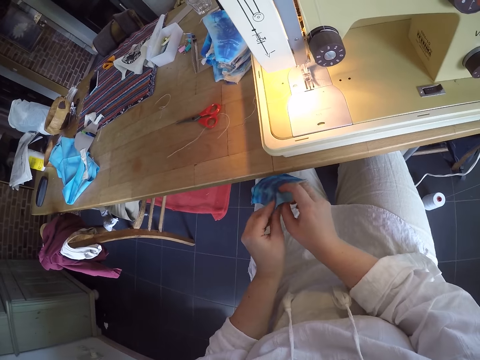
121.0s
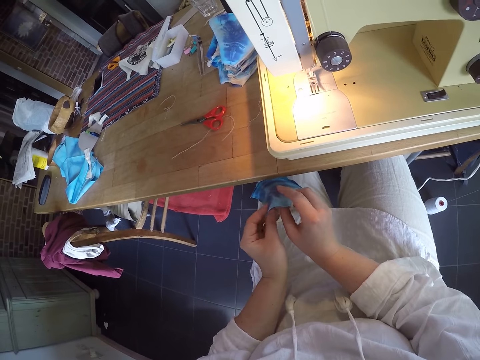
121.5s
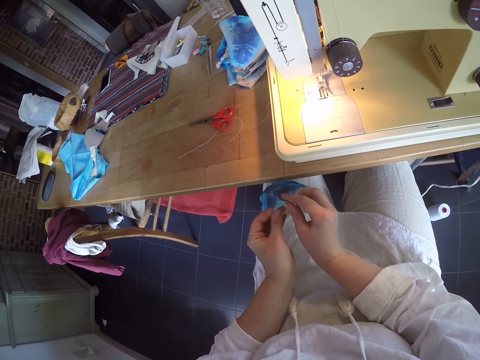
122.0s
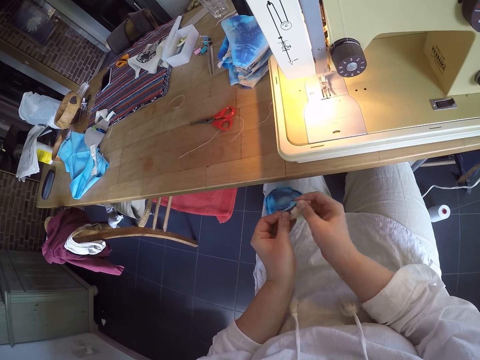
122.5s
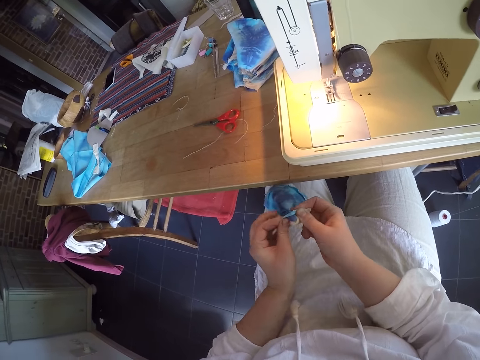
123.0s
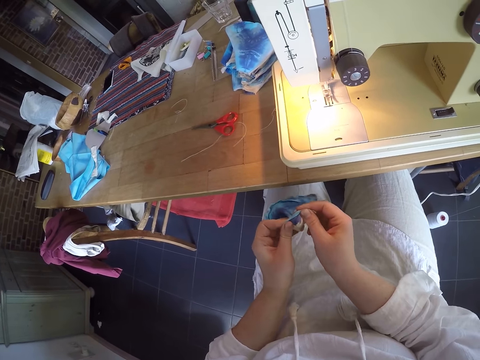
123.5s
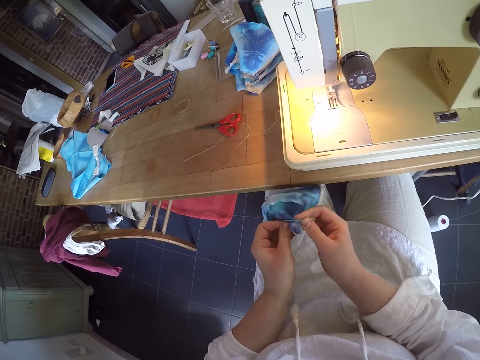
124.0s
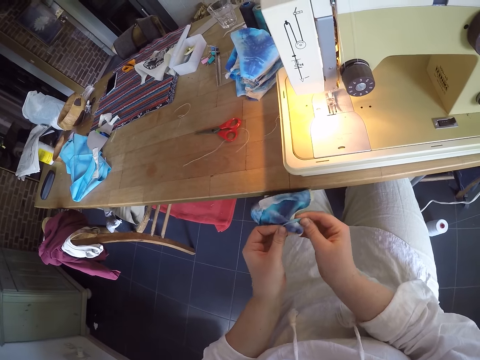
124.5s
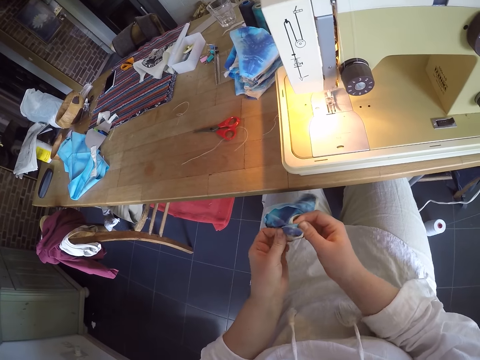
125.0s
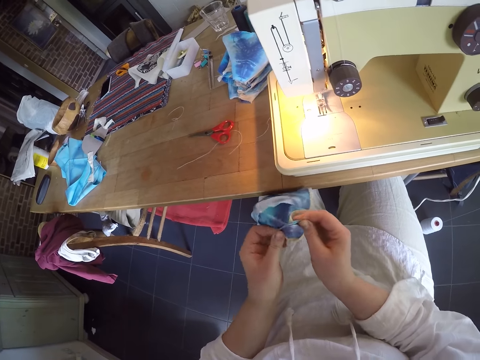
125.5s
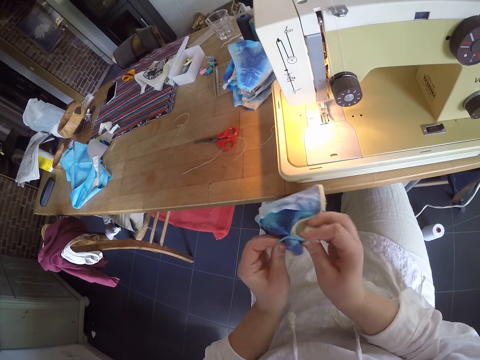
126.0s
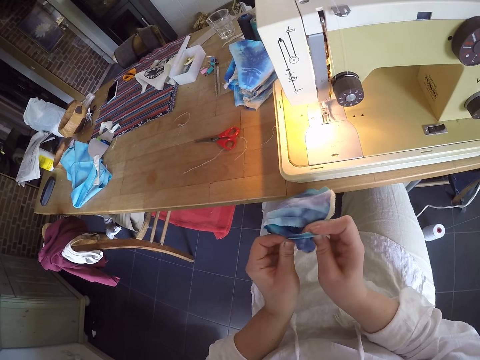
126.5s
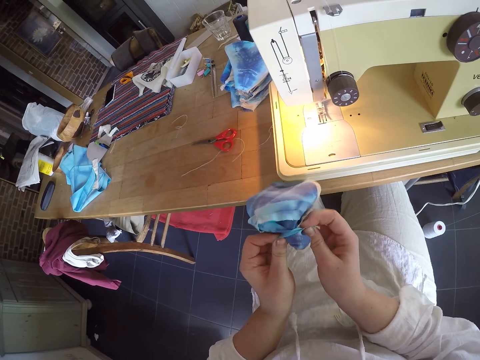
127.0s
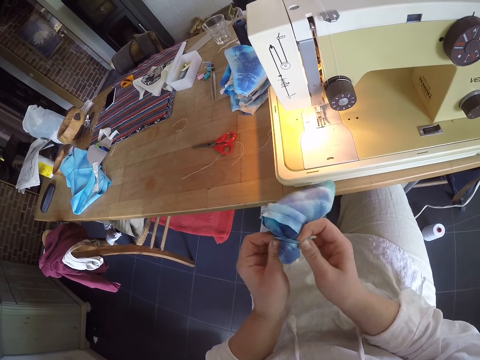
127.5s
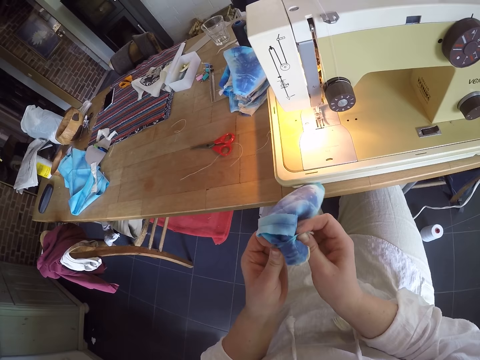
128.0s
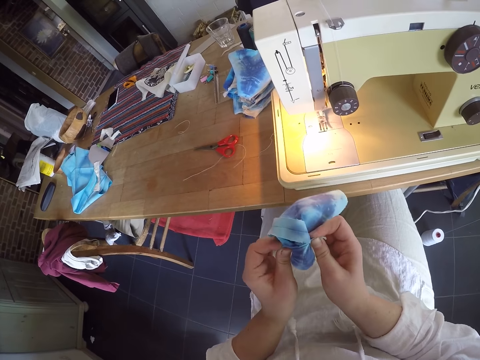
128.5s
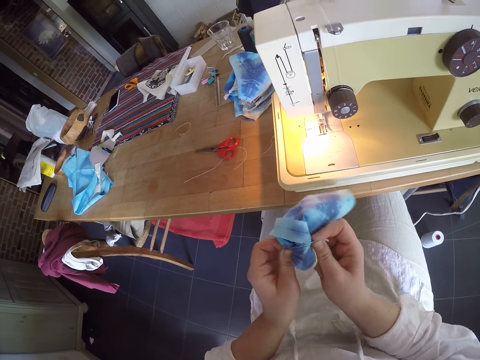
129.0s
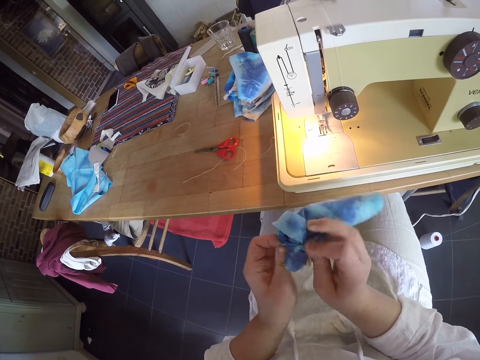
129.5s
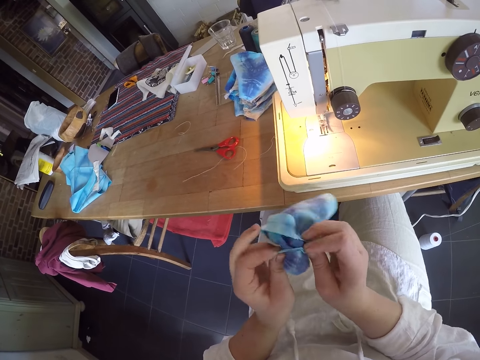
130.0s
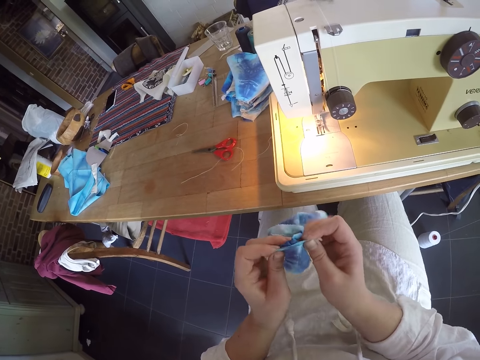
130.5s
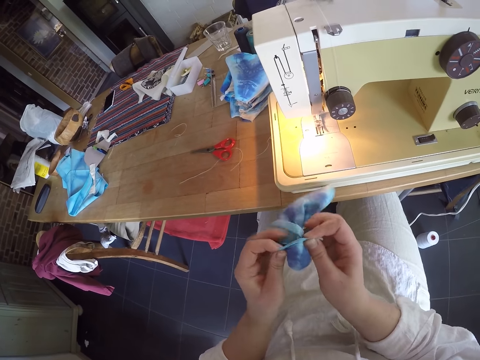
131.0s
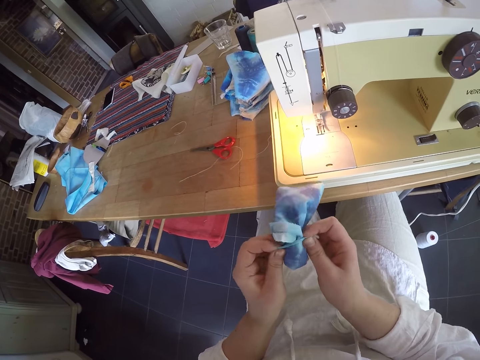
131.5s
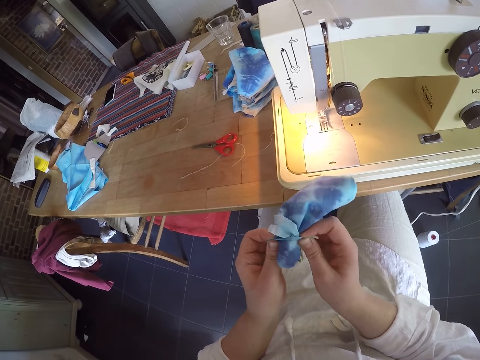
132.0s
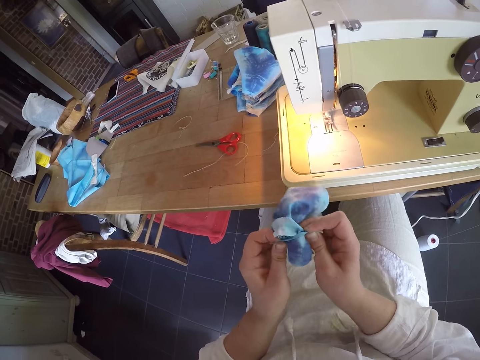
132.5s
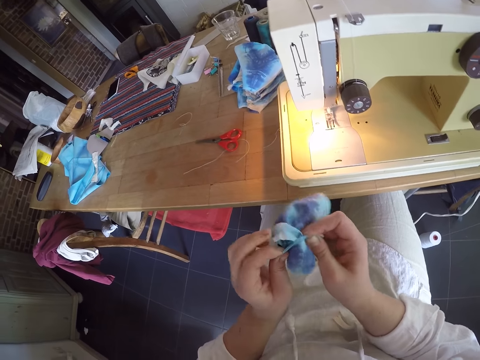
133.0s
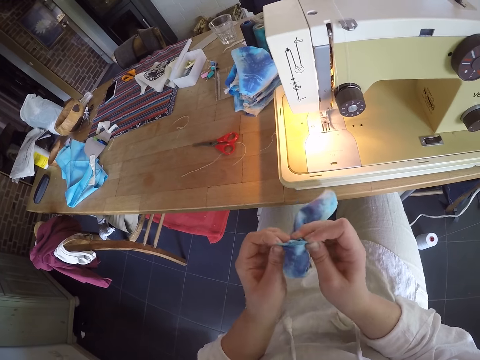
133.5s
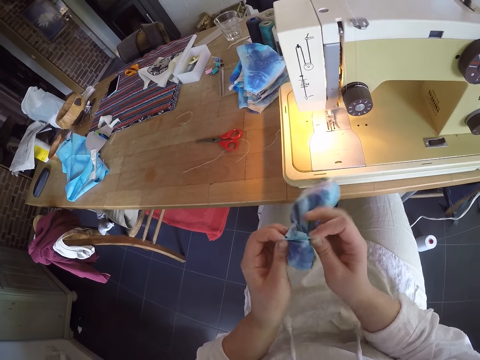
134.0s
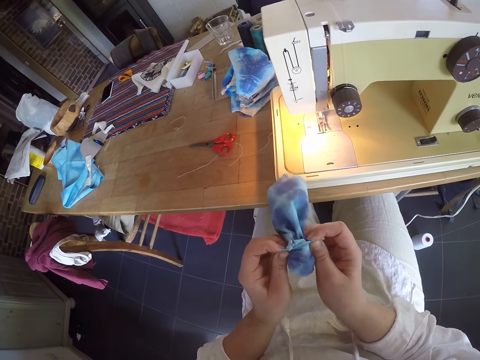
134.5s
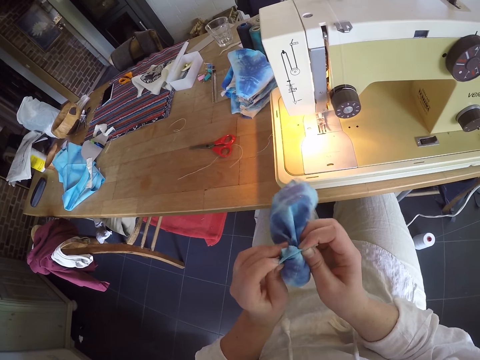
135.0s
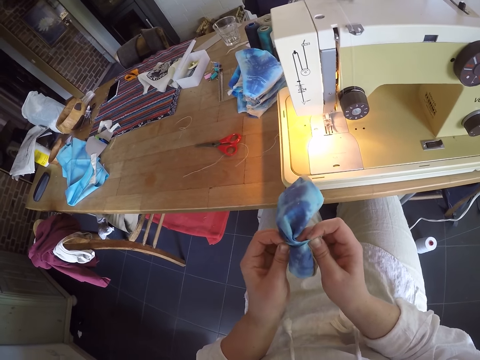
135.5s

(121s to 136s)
The camera wearer opens up the cloth with her hand.

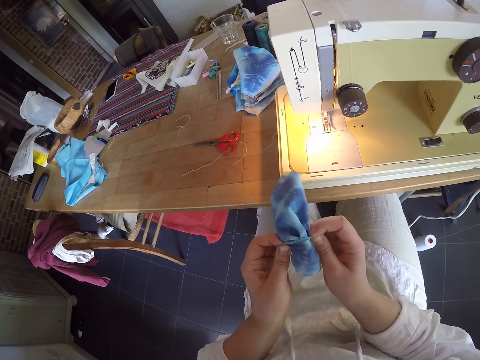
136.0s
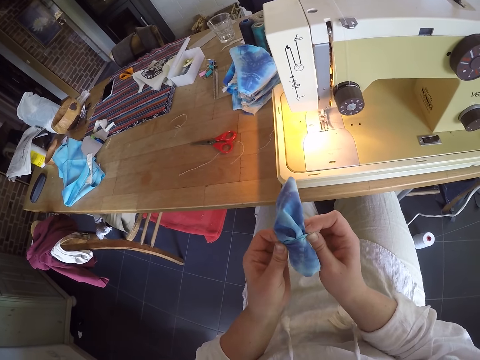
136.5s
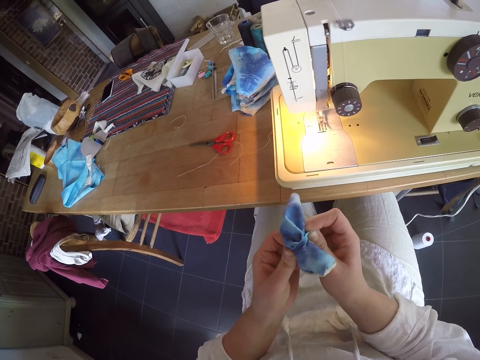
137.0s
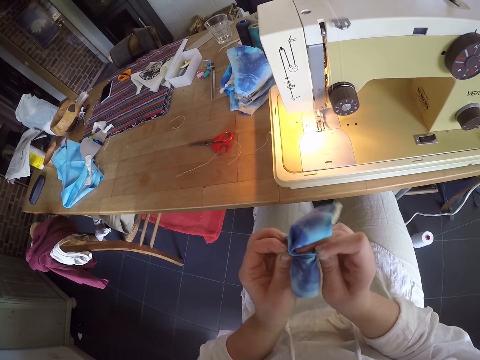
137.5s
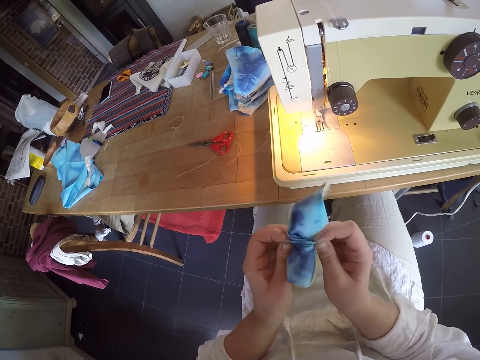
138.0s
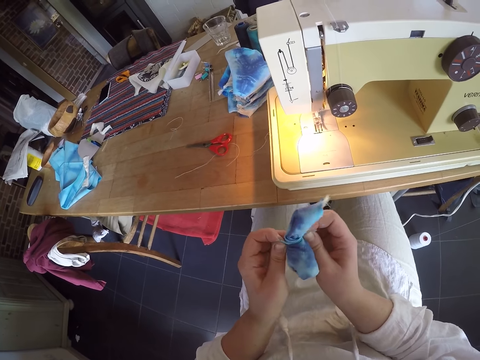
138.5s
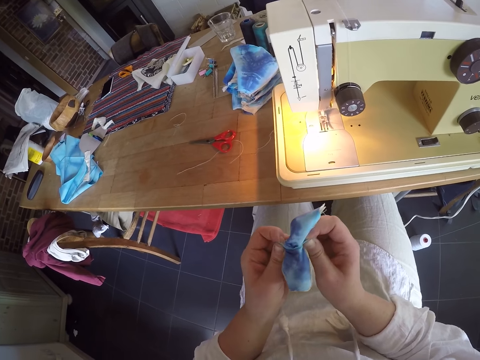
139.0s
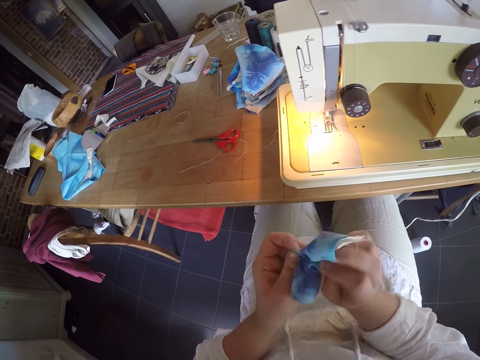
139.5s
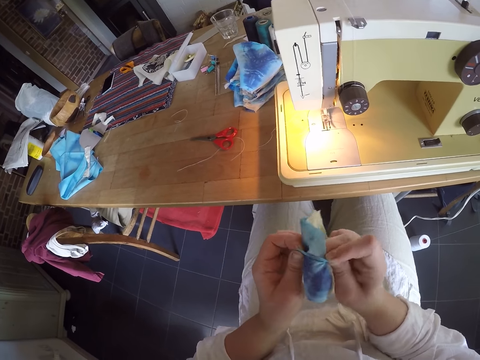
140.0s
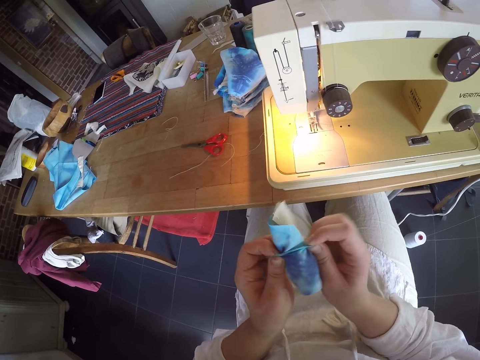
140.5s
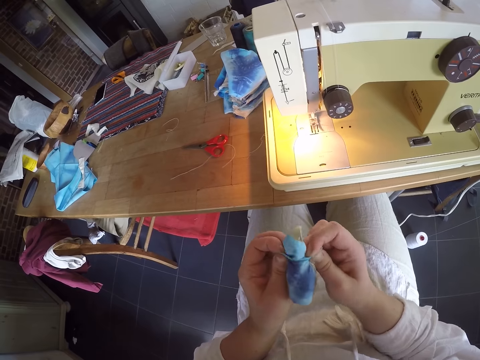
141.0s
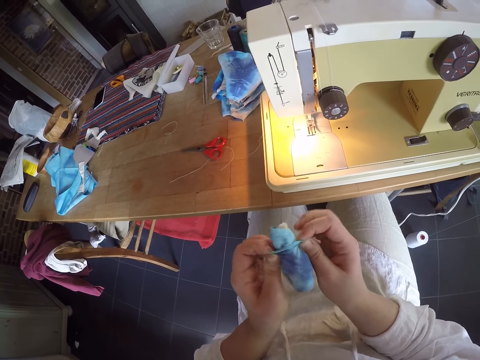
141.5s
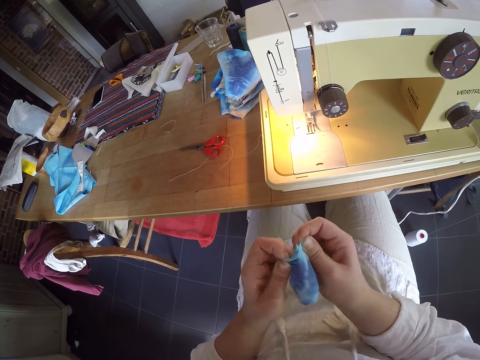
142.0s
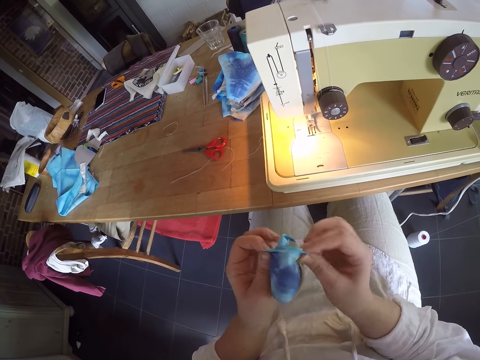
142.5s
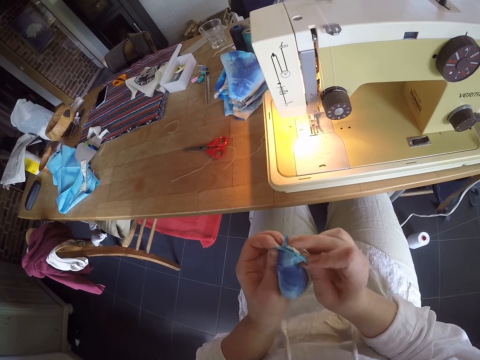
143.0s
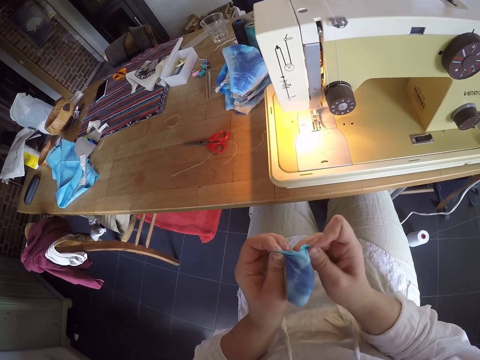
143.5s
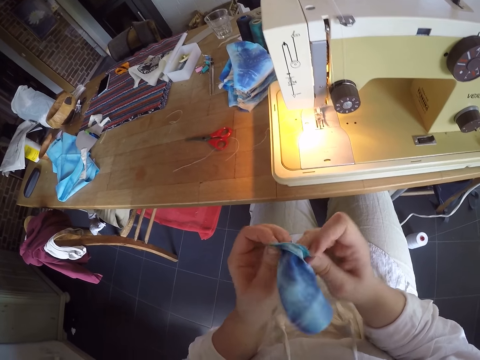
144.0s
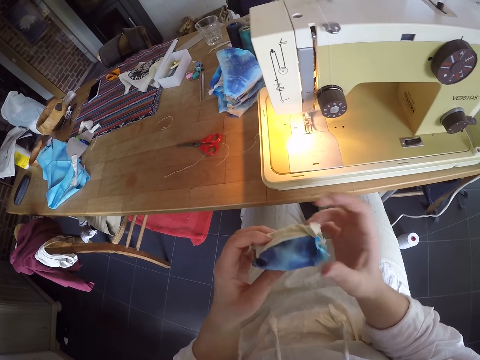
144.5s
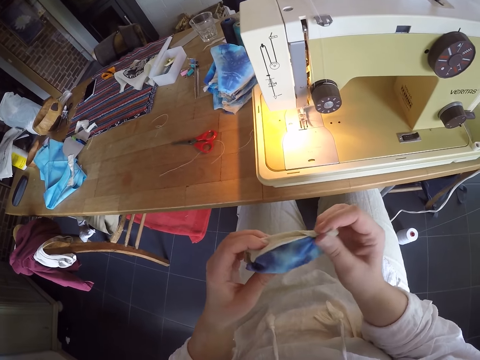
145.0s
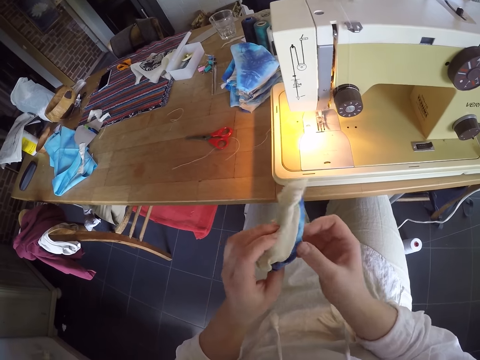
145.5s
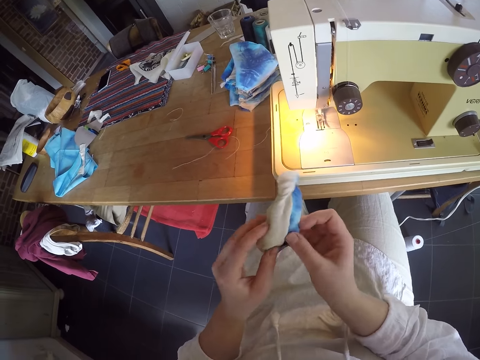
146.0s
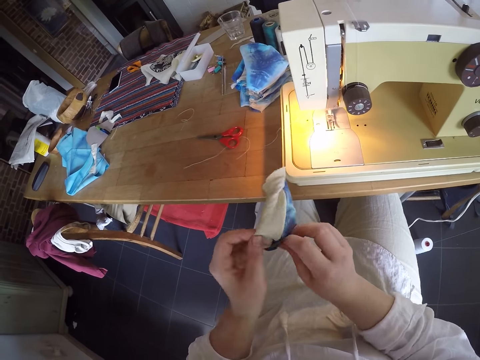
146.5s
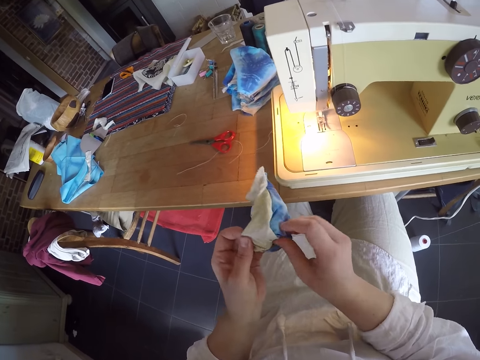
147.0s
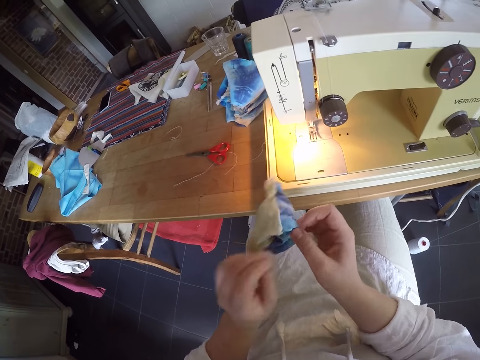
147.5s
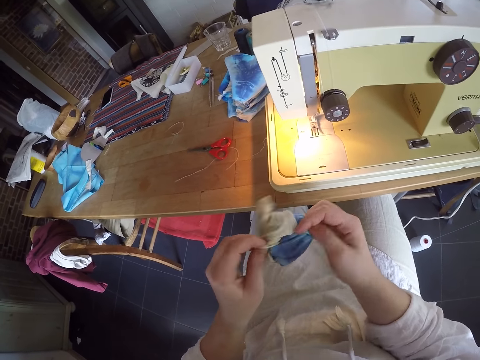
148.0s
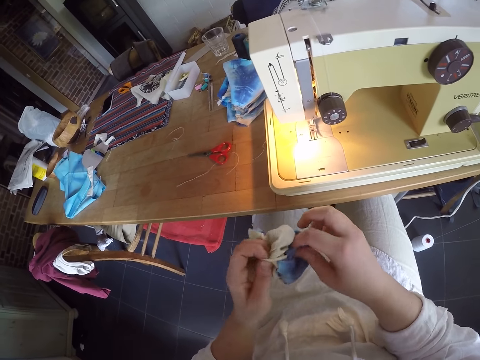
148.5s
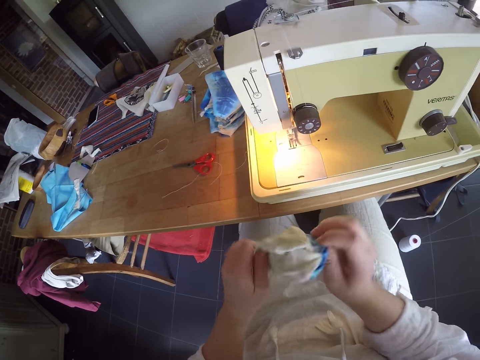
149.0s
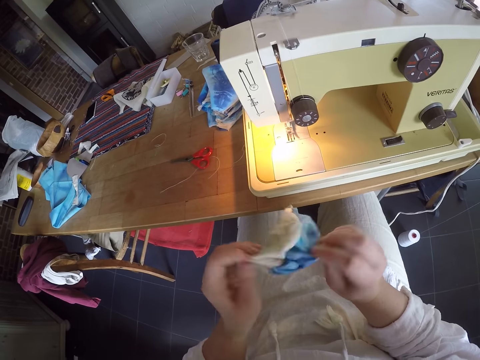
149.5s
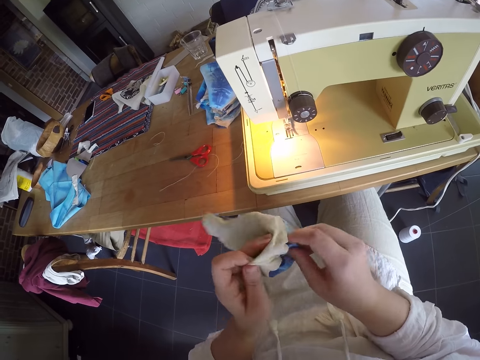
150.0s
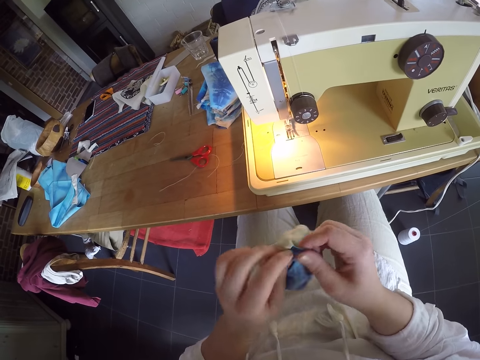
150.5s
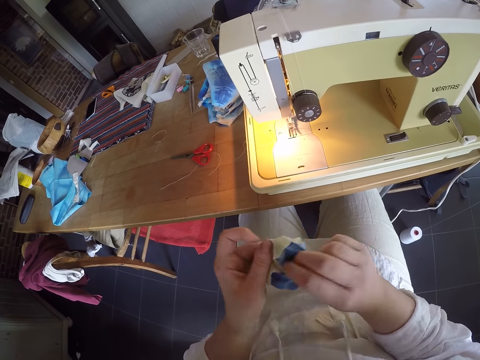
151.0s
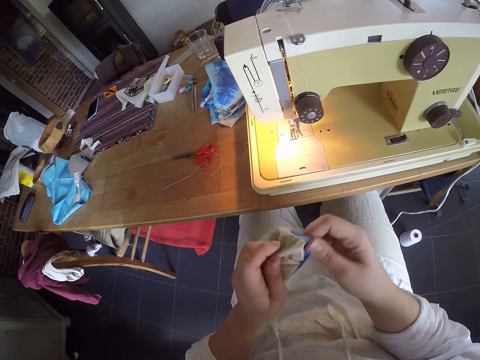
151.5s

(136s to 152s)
The camera wearer turns the material.
